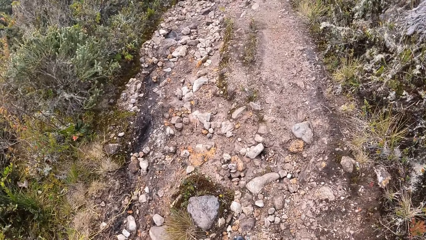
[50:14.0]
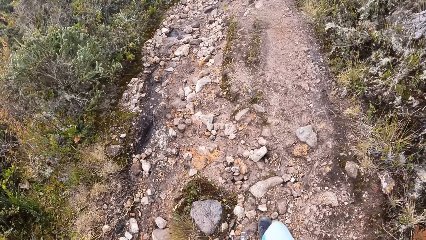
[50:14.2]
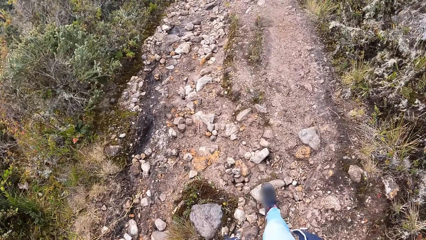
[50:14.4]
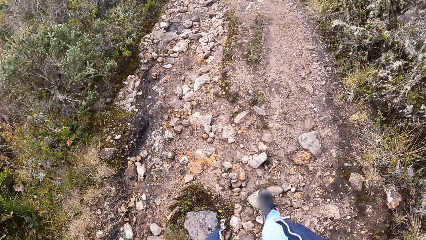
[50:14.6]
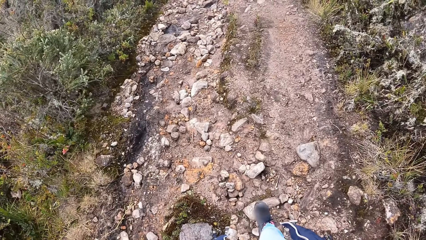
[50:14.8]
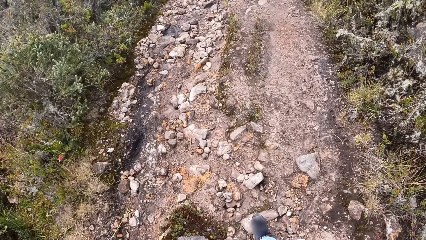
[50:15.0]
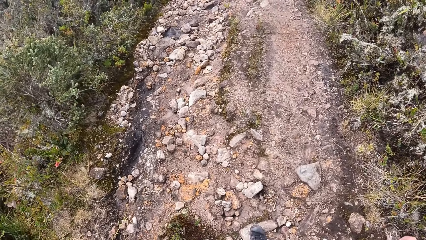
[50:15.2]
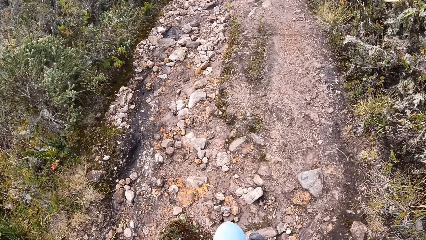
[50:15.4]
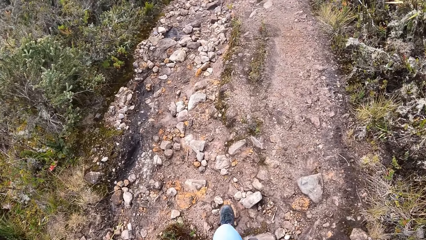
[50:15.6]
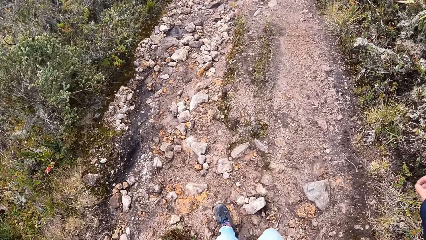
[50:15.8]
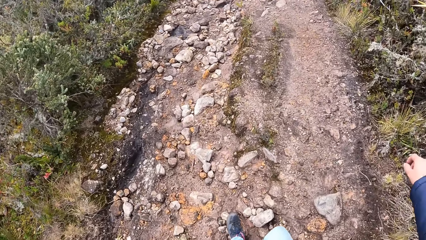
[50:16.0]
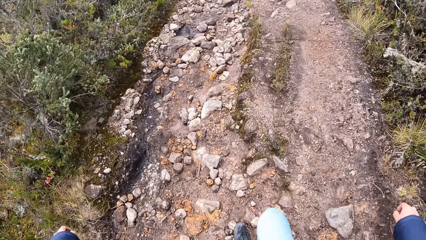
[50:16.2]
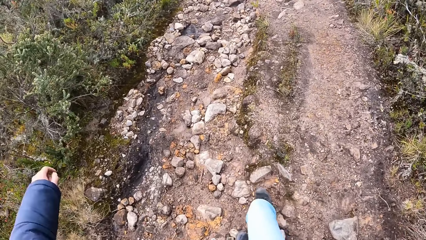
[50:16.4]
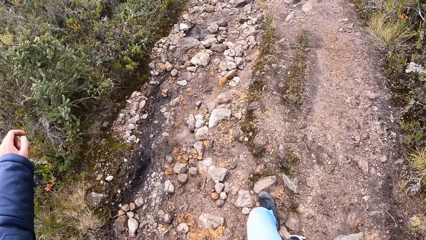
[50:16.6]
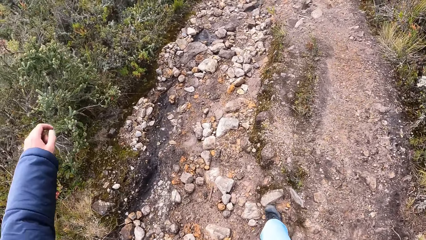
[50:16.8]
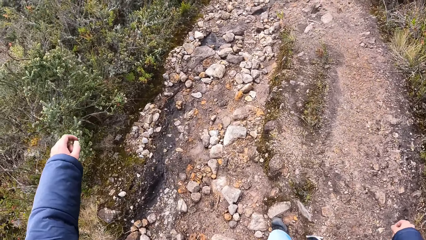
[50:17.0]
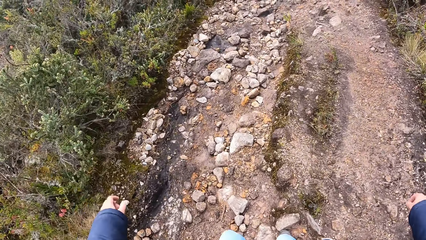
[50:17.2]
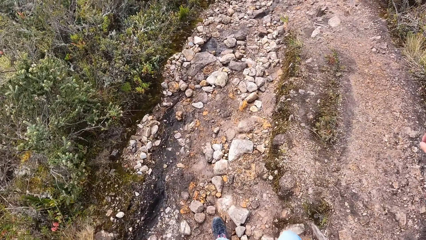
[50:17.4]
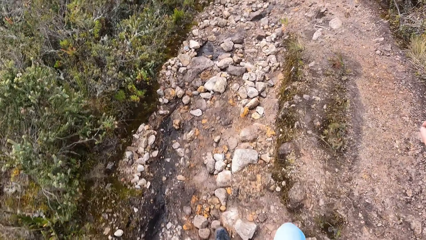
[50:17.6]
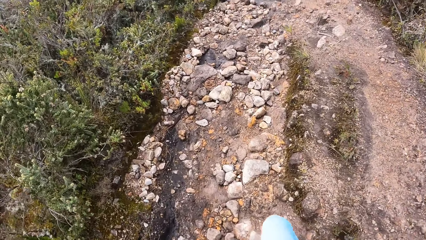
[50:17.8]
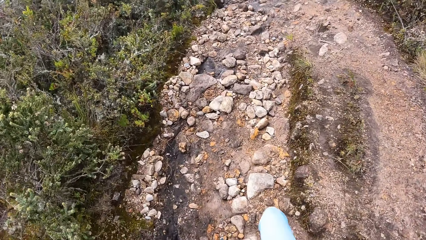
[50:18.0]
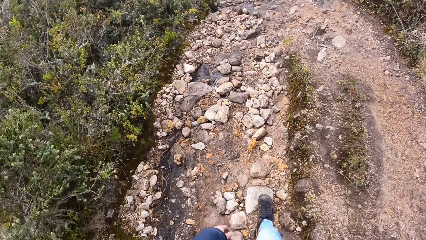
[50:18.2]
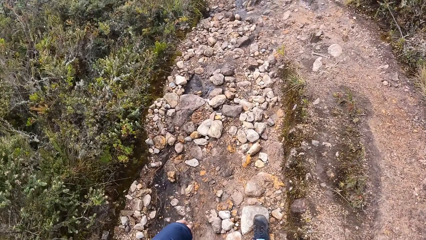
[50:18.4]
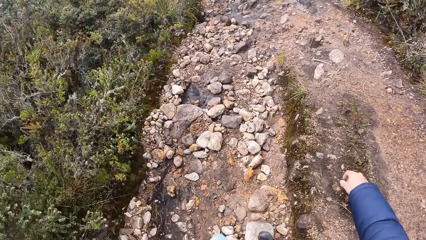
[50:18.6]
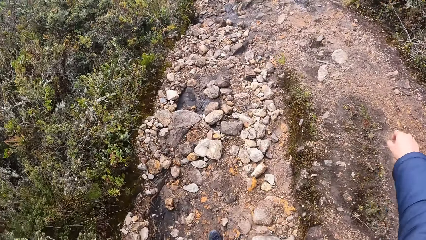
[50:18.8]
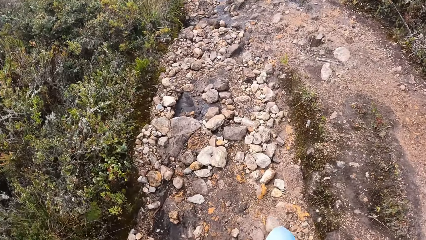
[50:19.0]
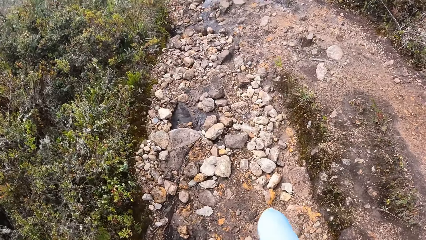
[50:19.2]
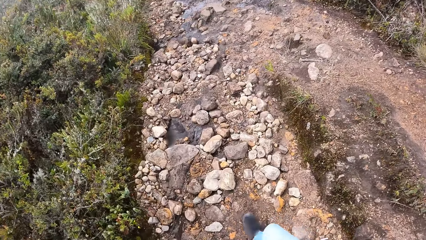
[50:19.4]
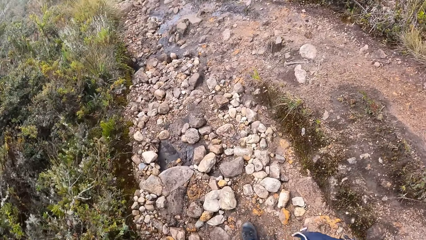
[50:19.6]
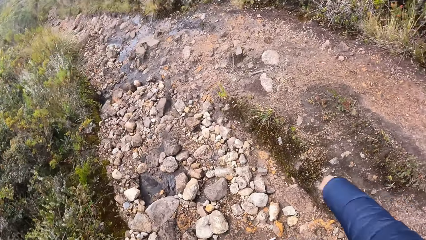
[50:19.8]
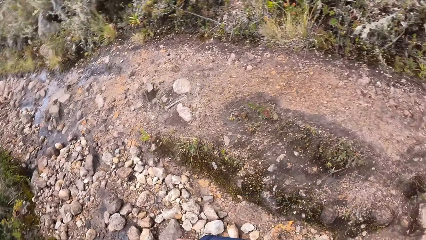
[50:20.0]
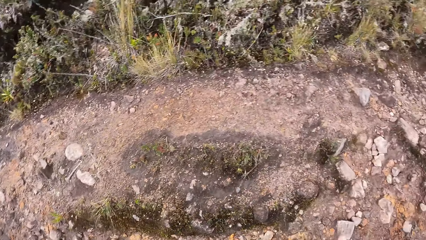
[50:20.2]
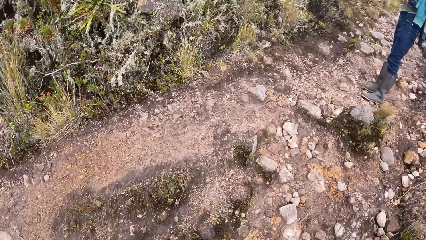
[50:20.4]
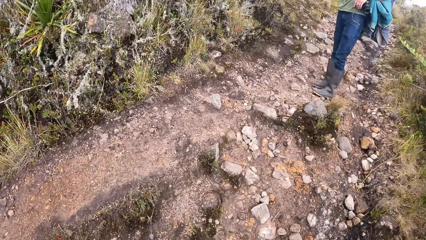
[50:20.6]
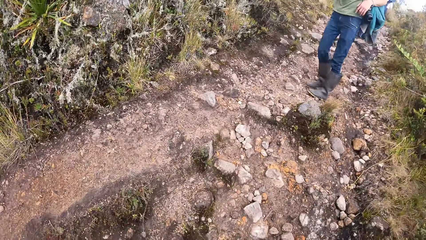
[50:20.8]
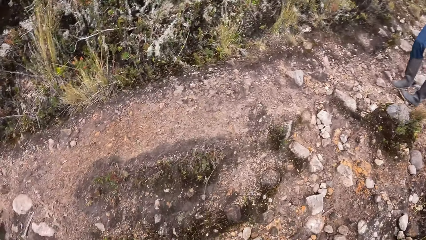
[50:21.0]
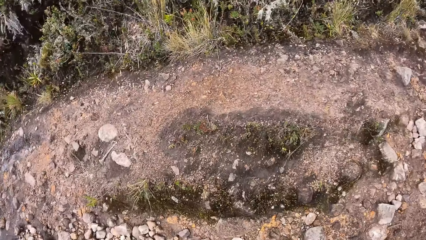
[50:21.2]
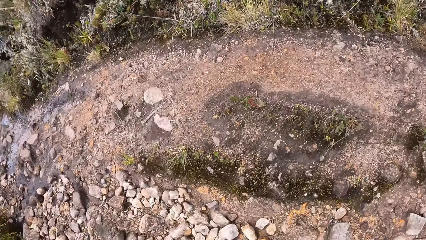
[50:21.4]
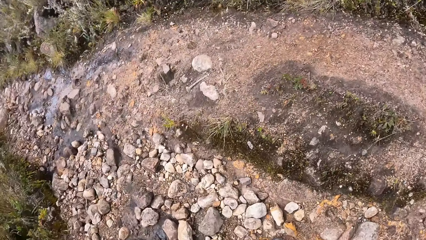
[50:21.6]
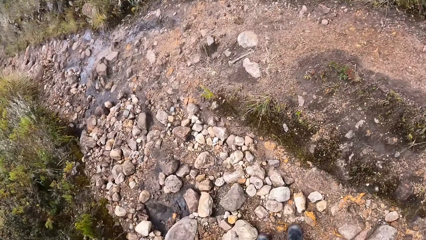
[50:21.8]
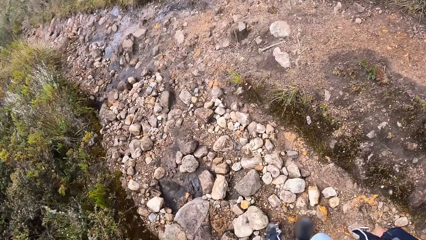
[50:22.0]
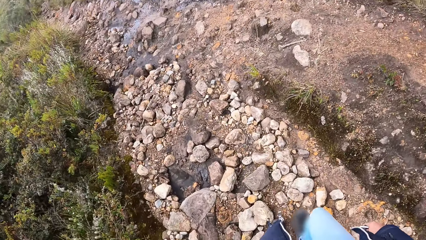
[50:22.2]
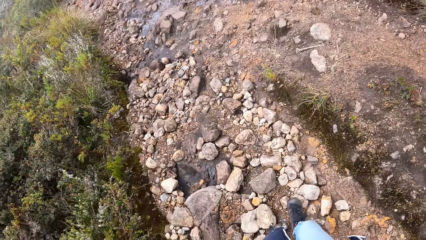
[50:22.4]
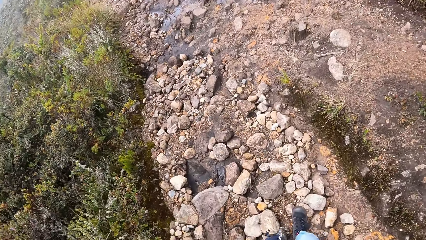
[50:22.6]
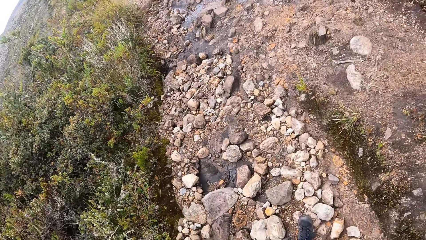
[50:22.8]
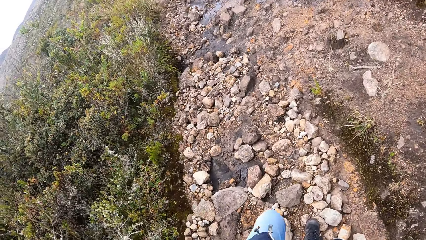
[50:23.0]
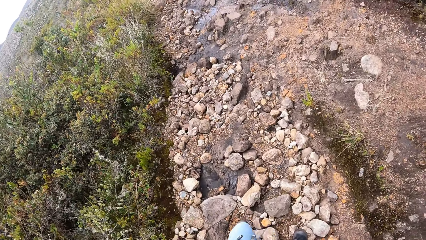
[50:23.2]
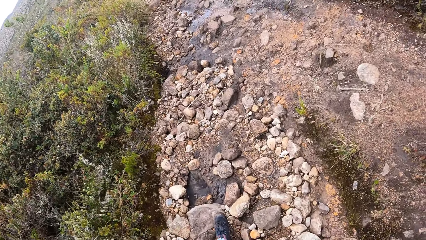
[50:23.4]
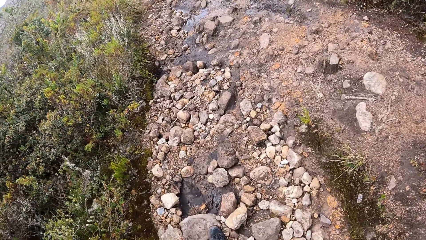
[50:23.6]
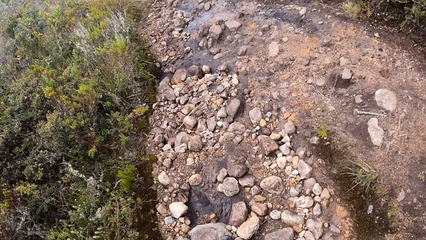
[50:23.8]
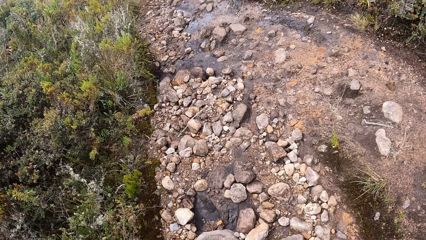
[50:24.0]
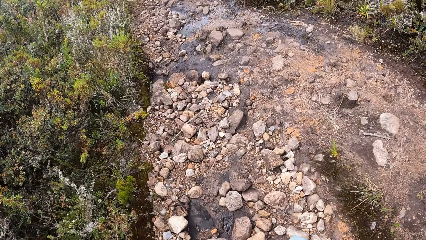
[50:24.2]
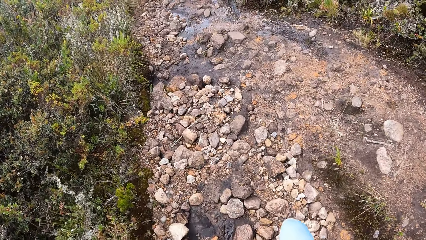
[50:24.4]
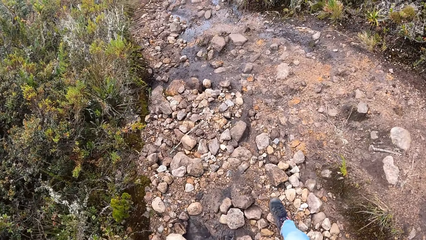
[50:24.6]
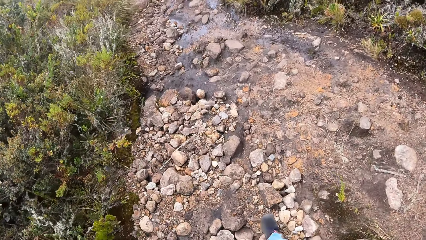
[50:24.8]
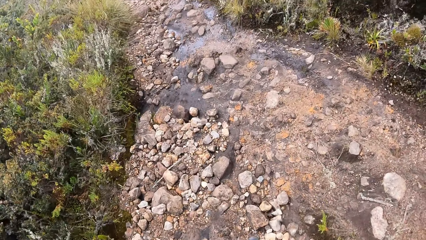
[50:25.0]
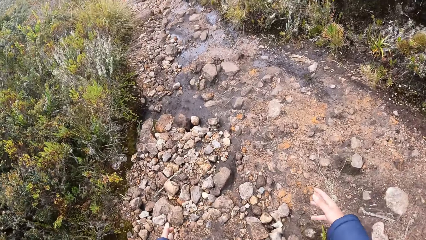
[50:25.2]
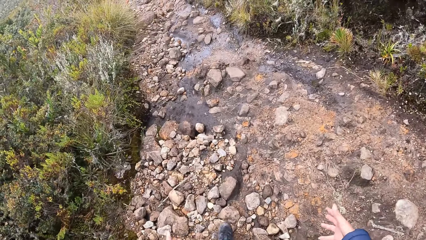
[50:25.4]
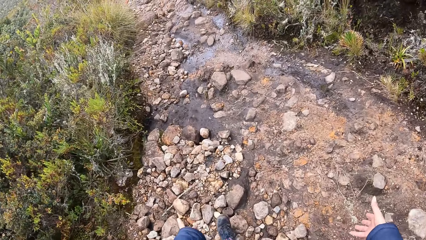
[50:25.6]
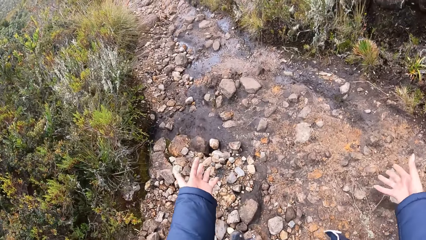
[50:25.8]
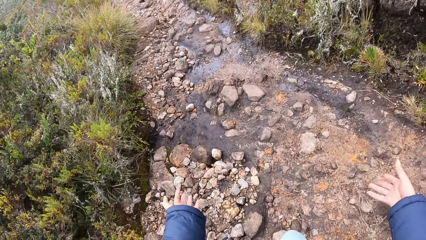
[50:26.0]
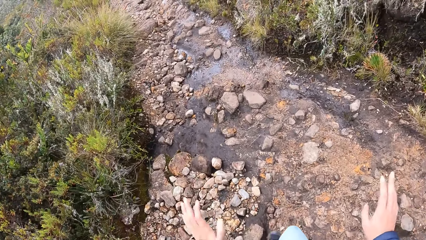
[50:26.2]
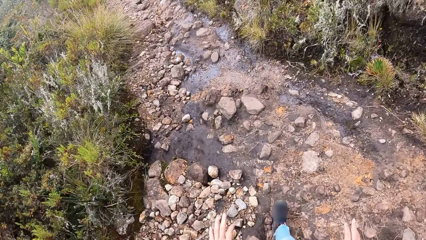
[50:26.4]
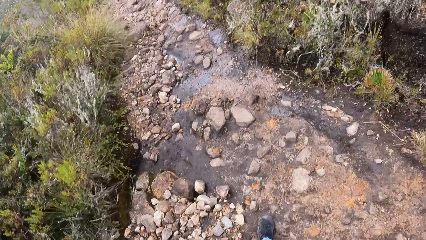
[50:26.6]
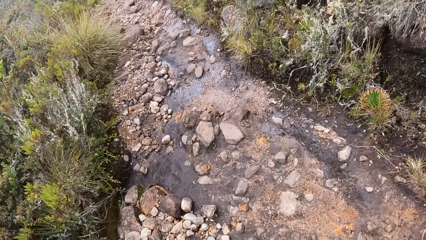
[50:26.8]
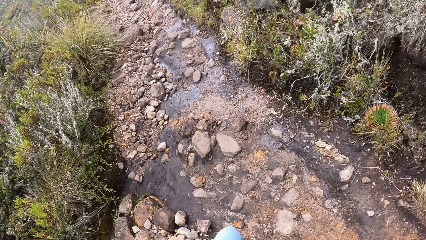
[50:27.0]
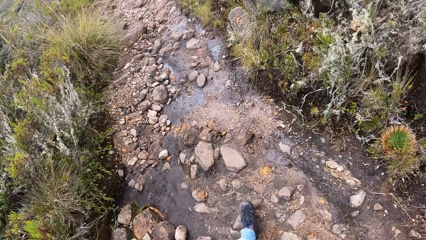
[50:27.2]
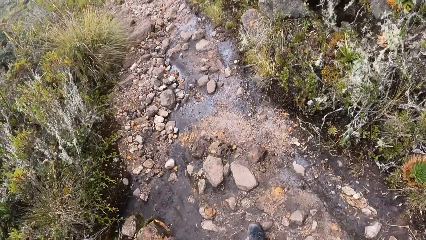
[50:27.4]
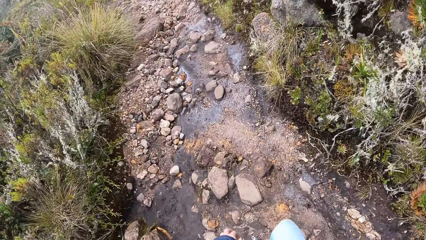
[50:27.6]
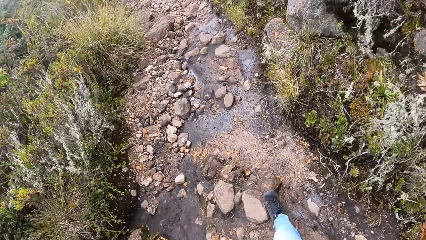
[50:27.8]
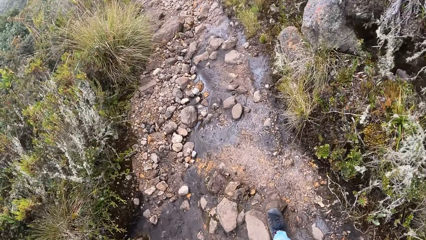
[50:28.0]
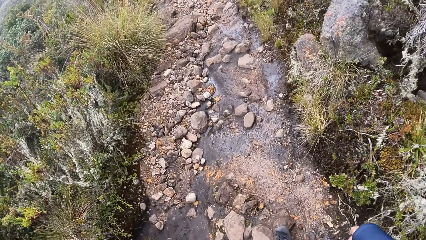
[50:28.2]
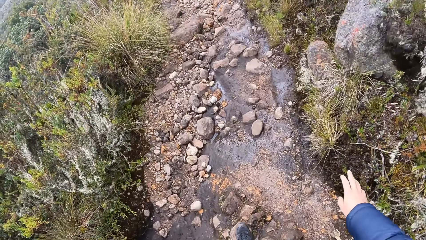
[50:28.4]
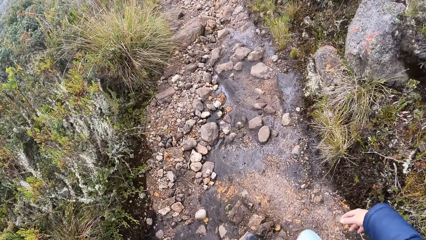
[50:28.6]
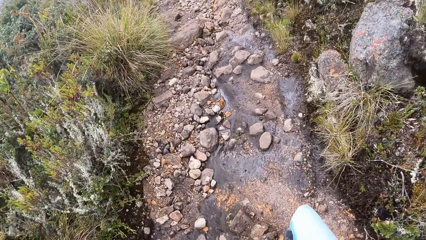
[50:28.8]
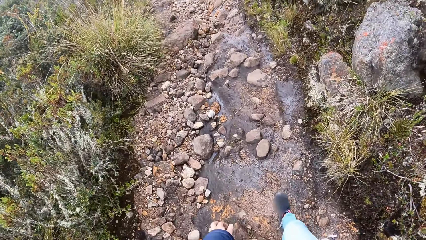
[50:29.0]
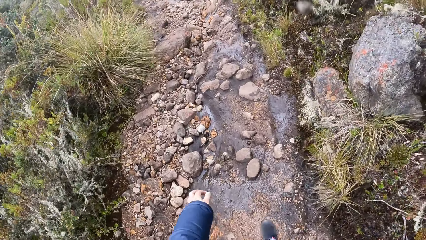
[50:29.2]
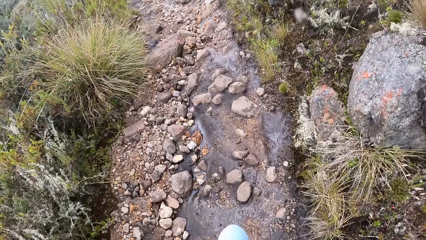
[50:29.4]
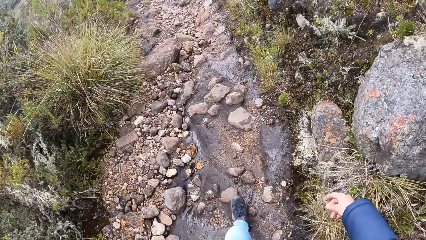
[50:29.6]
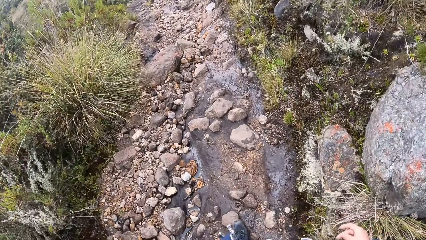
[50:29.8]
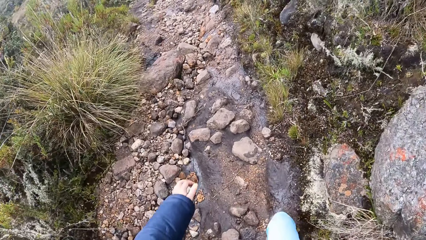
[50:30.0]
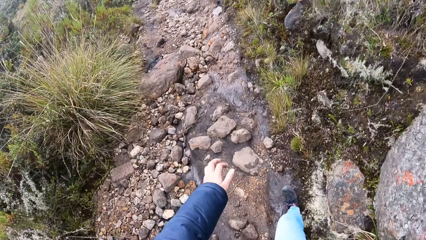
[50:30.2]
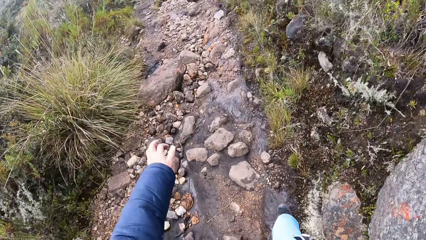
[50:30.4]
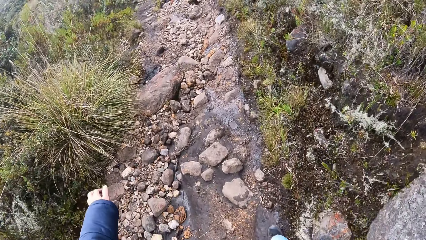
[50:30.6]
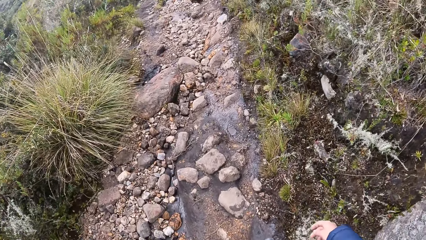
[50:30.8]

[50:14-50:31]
The camera wearer looks around in the compound. They look back. They walk around in the compound. They converse with a person. They walk around in the compound.
